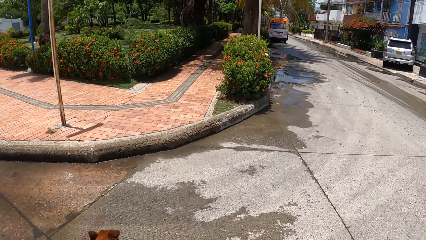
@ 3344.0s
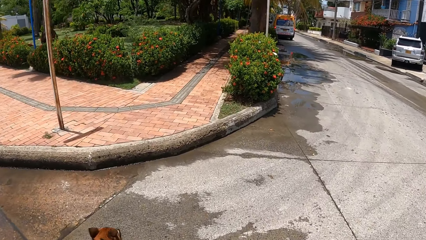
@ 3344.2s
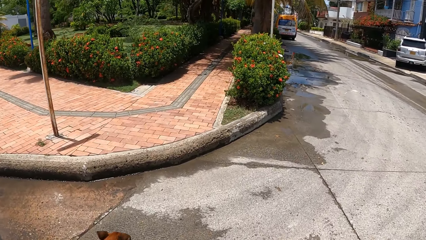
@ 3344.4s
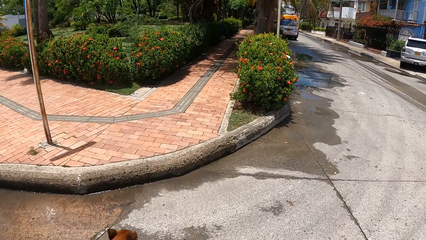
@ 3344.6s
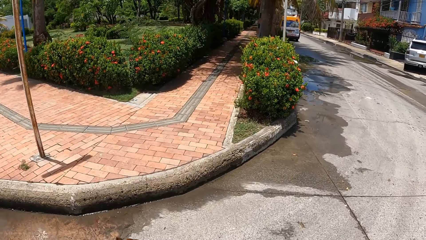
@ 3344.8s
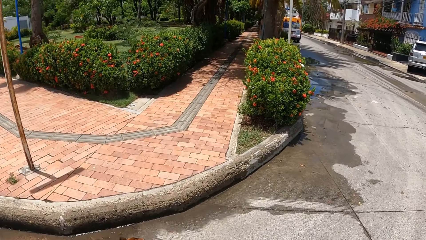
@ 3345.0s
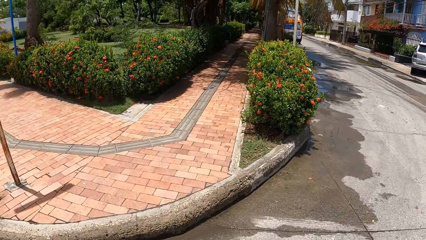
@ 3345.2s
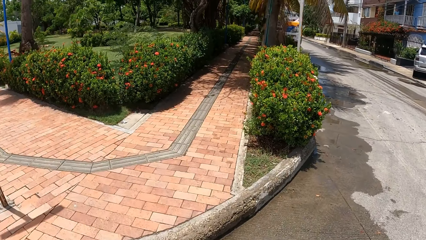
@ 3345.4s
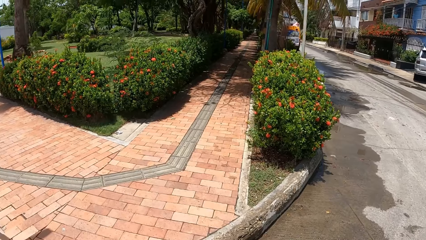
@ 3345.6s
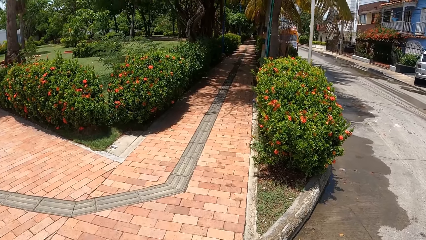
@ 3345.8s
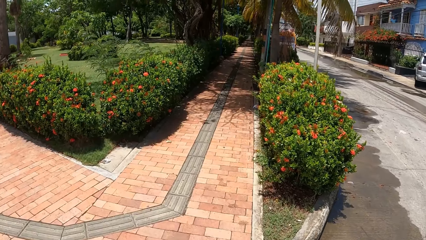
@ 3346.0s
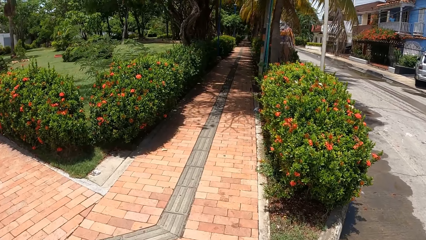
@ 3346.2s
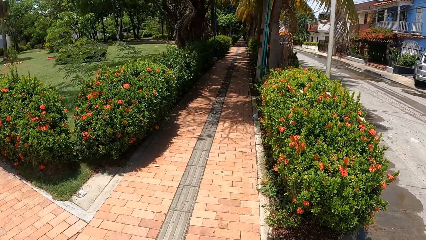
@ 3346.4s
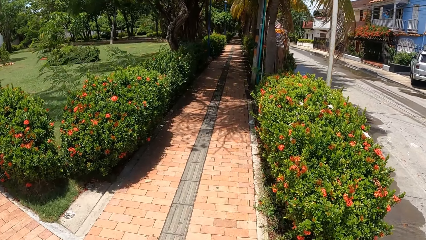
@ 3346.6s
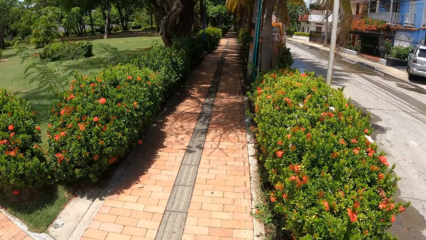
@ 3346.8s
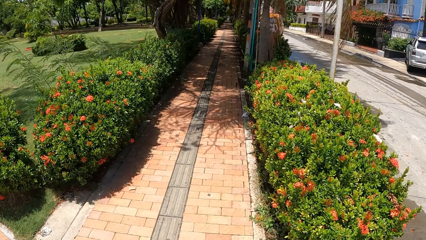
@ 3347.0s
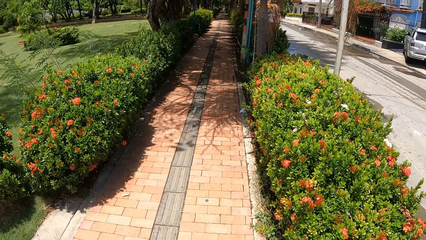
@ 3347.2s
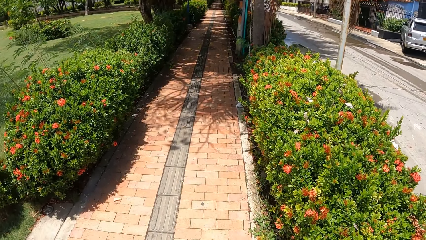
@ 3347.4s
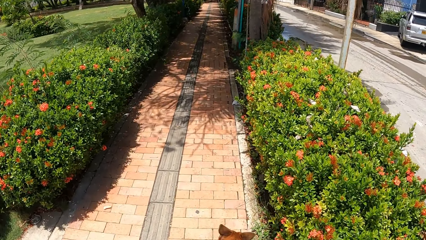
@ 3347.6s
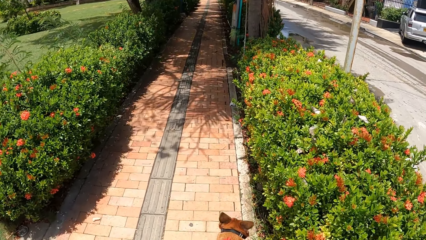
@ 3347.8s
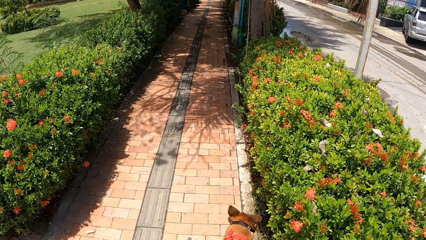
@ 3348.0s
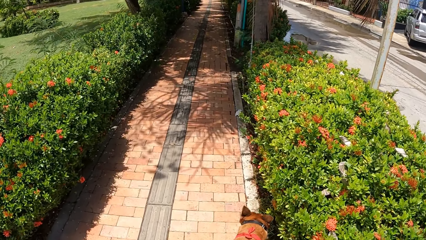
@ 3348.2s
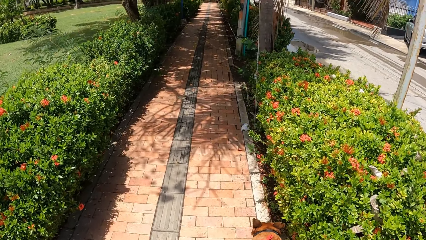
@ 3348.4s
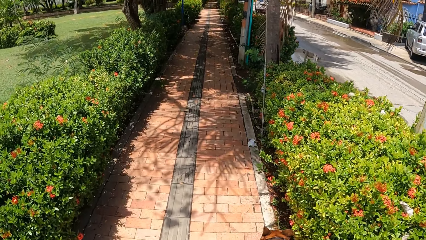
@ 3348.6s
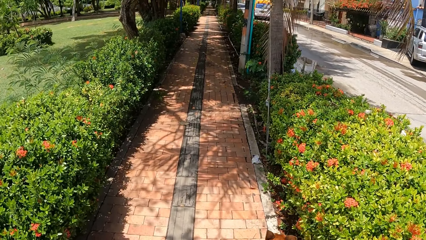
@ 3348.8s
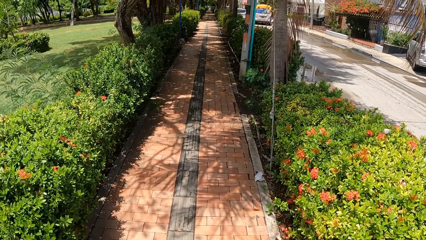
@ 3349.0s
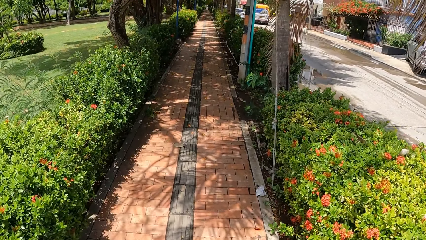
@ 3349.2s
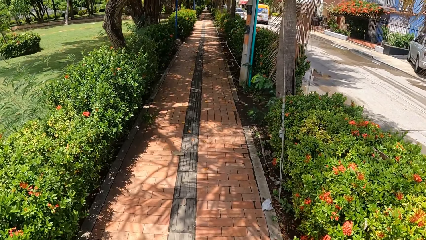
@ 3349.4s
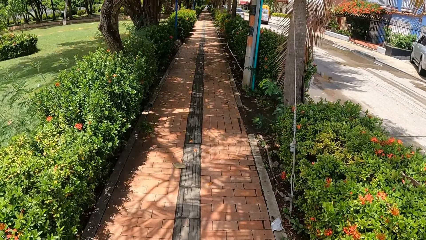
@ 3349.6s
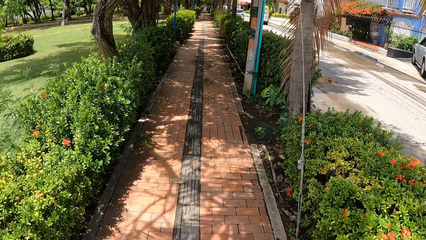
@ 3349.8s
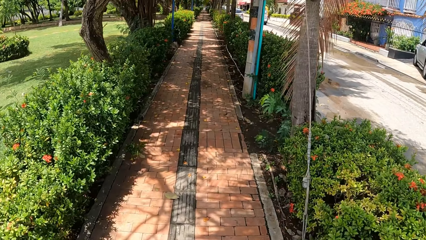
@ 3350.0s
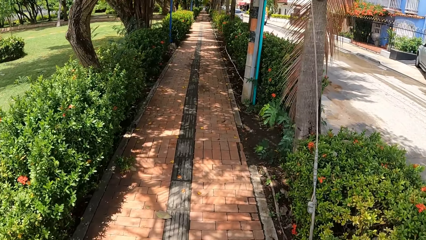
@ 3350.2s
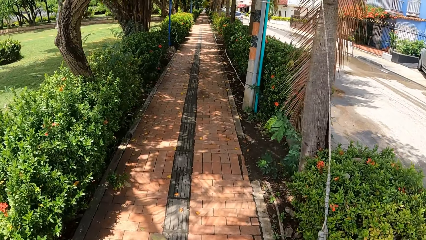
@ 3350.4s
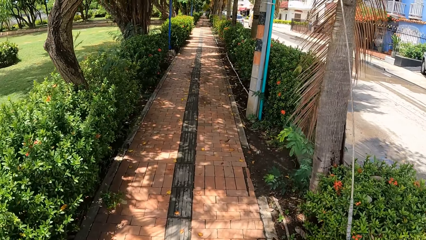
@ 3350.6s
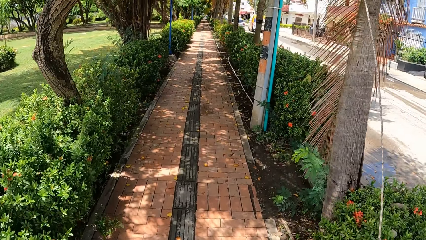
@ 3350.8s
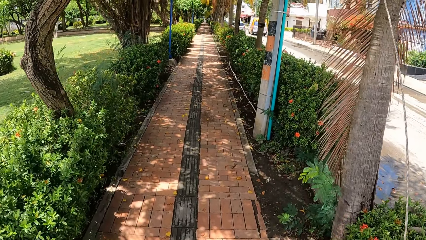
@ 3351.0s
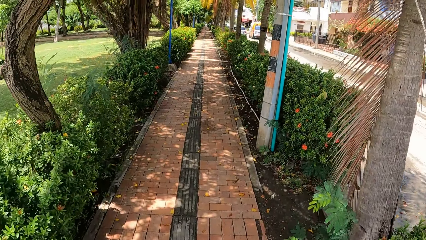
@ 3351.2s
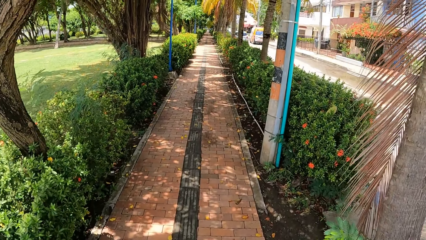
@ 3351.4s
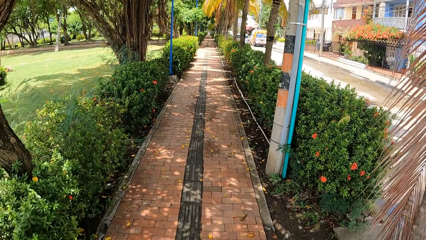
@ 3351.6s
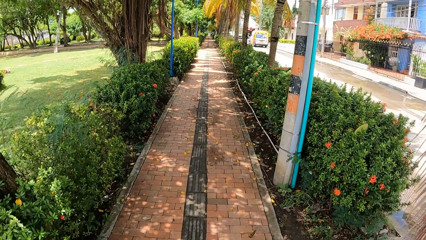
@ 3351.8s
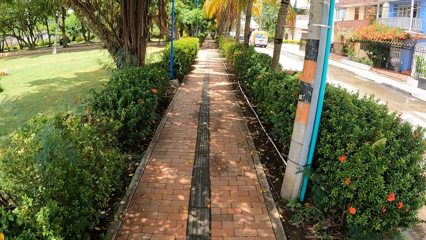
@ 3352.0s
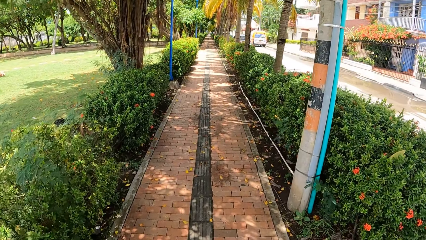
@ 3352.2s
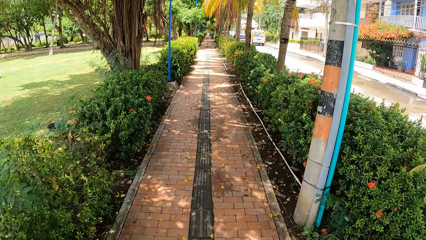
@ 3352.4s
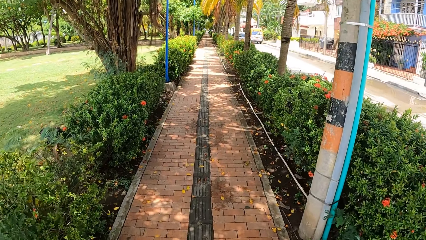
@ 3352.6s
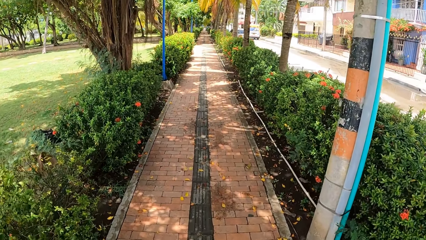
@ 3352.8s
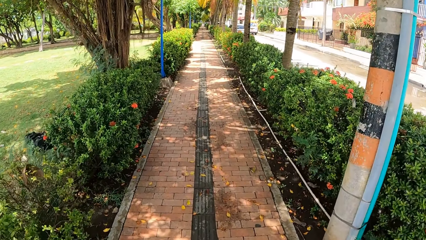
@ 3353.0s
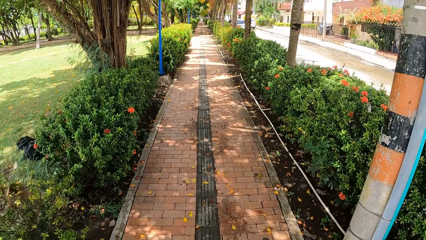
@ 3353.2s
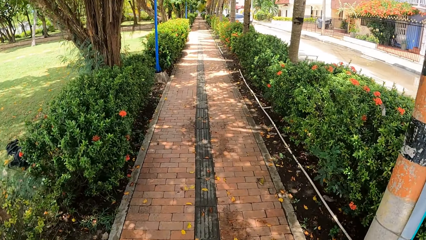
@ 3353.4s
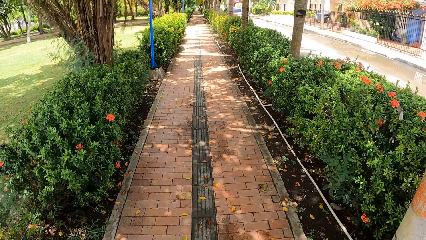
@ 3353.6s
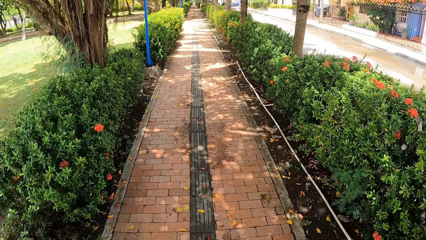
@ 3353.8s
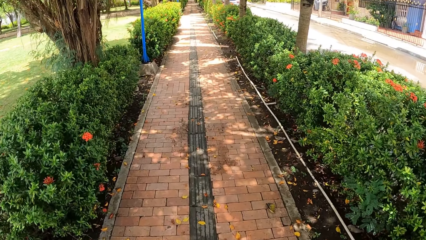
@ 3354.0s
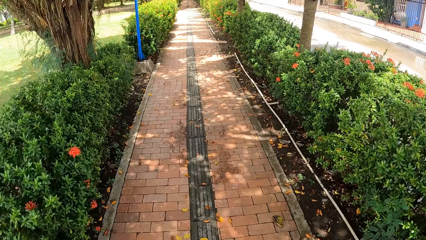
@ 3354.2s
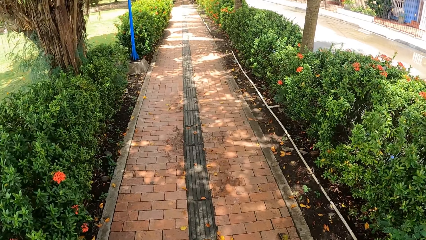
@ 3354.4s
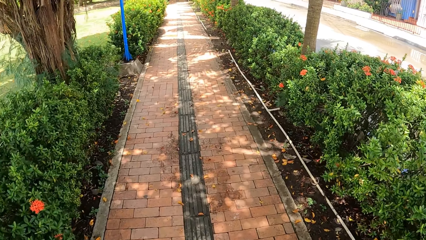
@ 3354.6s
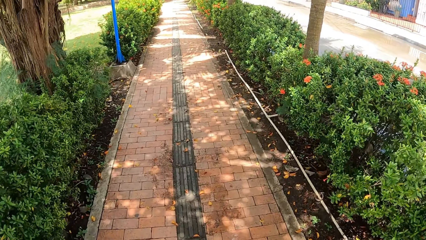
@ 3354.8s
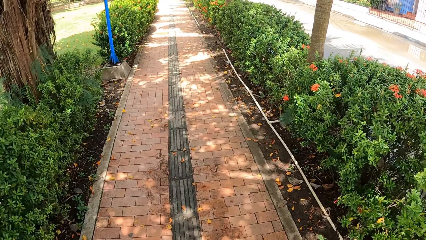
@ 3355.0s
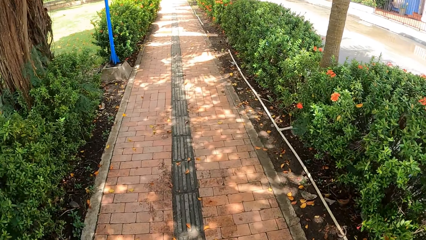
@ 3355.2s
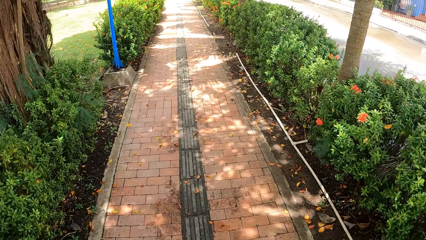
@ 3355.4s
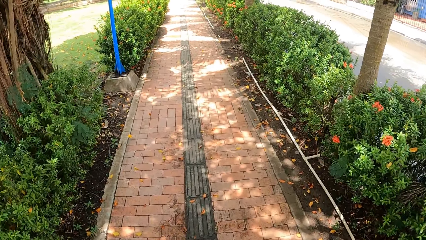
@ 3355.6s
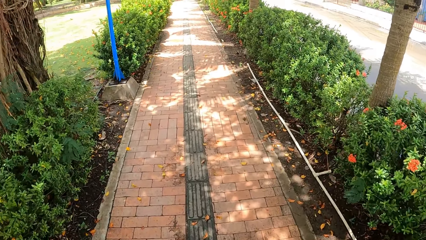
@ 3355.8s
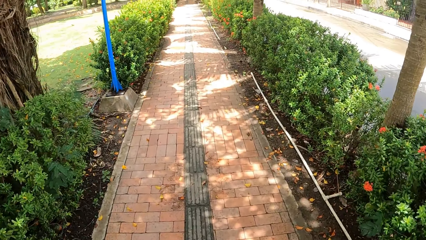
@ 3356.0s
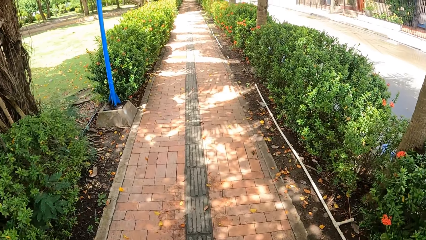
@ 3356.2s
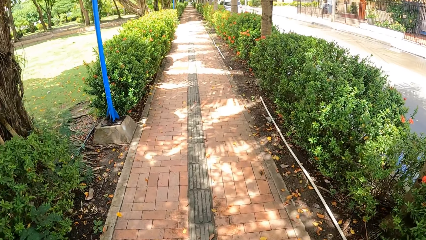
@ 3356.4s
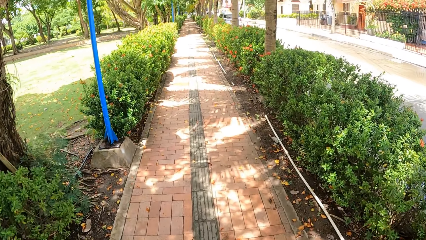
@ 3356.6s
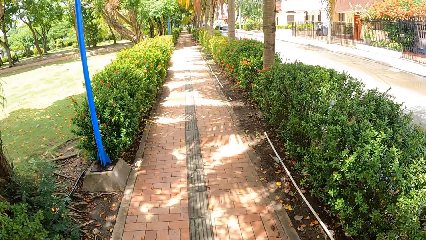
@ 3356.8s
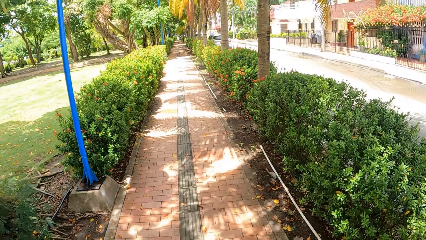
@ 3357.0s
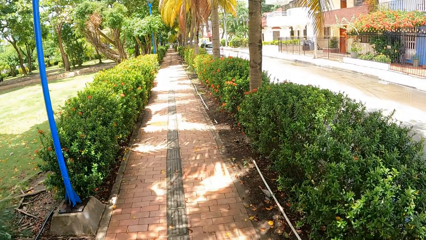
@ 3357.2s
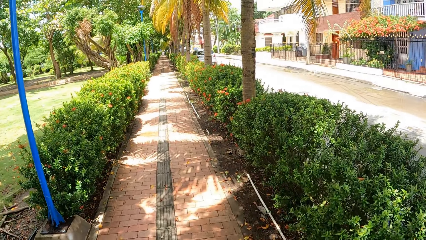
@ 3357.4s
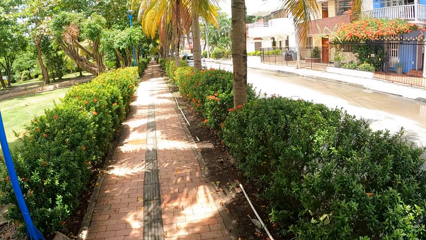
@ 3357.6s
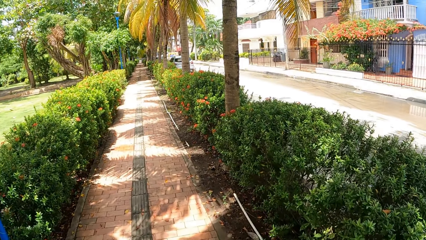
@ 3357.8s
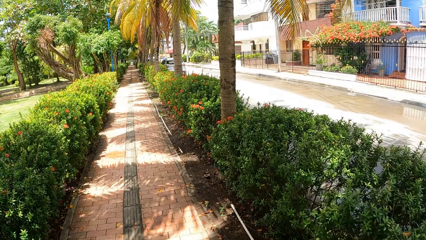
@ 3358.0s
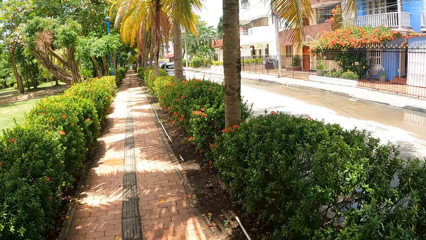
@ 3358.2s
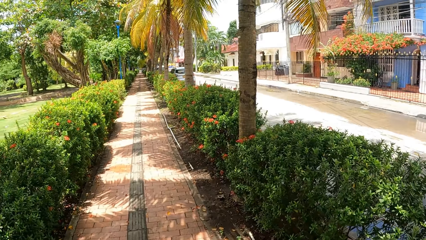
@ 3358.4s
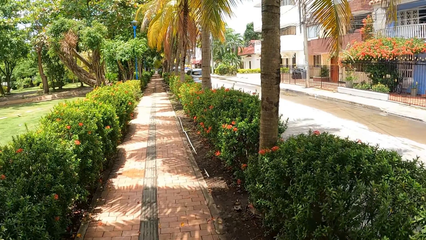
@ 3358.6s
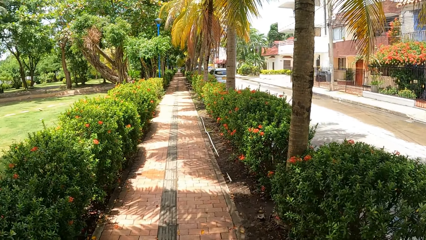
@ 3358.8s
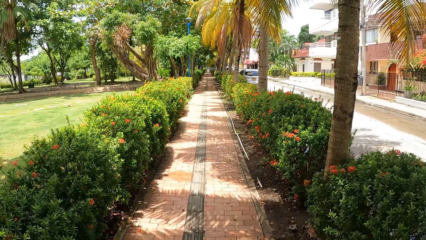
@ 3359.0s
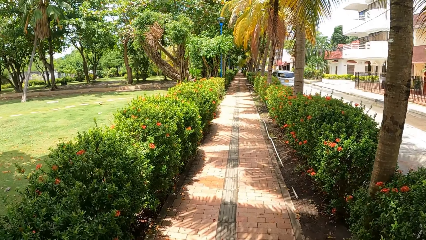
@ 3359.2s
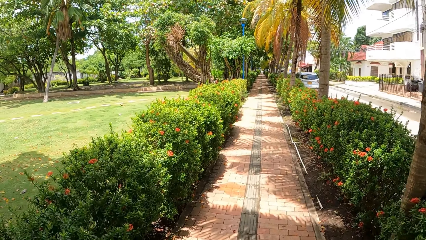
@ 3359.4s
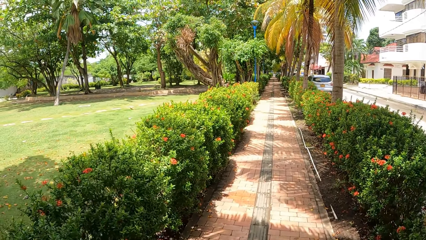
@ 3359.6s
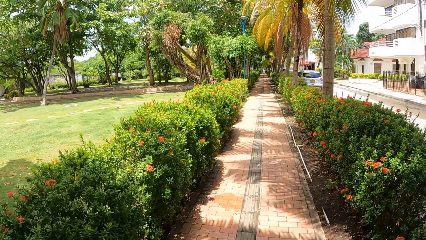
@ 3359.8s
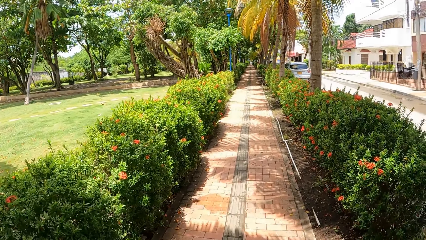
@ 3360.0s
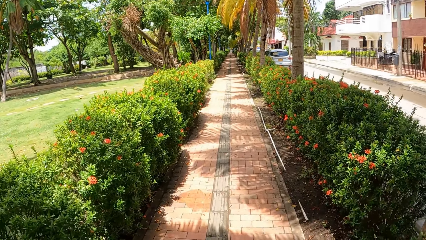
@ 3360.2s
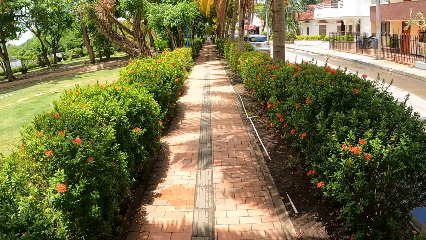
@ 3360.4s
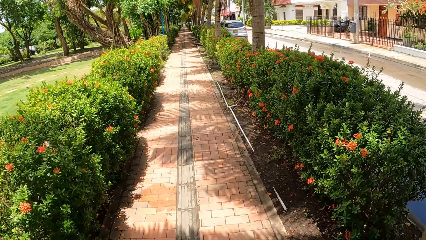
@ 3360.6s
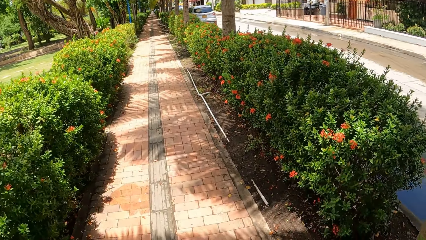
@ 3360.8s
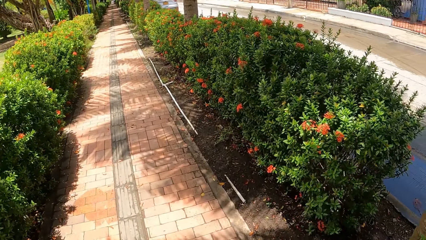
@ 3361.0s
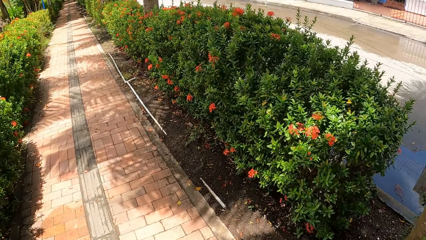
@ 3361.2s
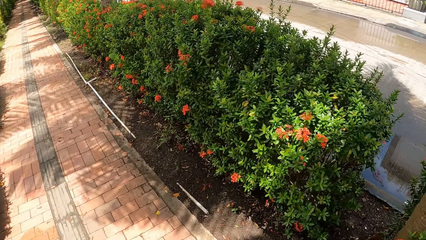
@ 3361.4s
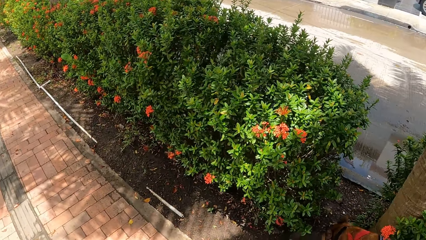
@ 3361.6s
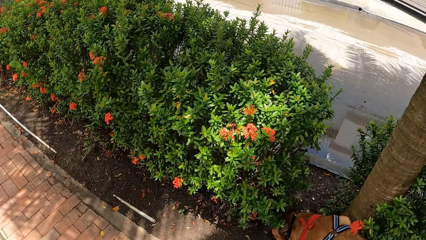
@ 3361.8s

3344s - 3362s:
The camera wearer walks a dog.
